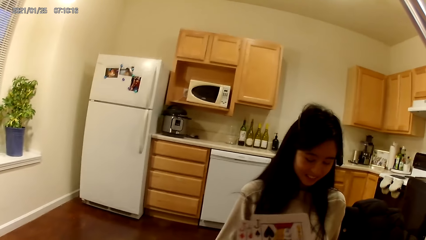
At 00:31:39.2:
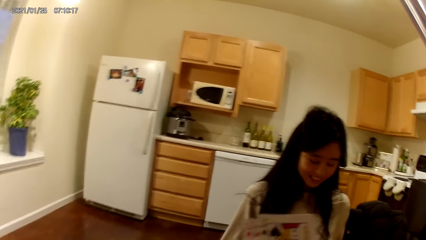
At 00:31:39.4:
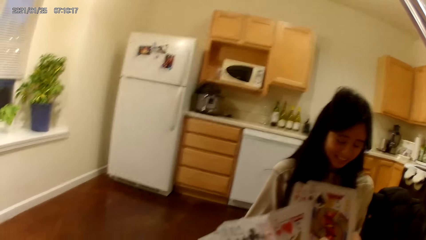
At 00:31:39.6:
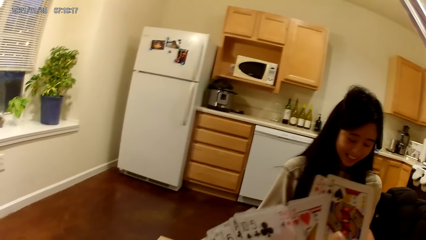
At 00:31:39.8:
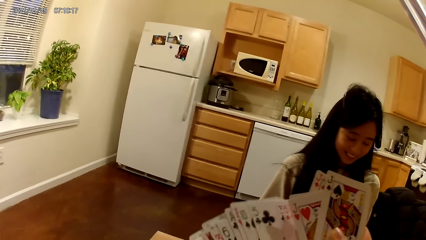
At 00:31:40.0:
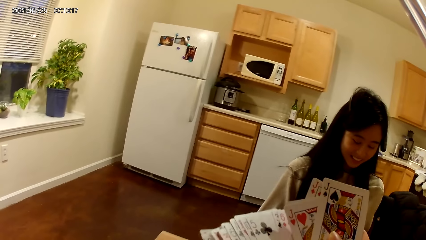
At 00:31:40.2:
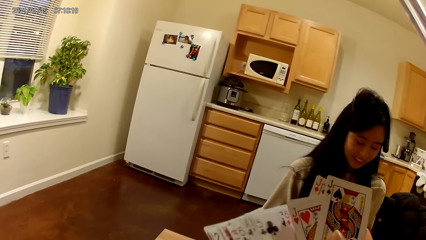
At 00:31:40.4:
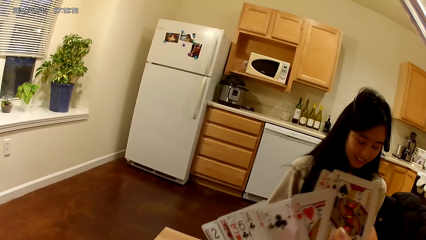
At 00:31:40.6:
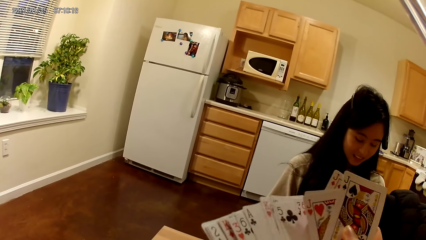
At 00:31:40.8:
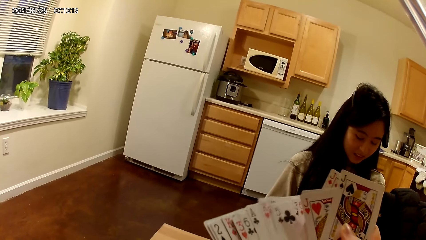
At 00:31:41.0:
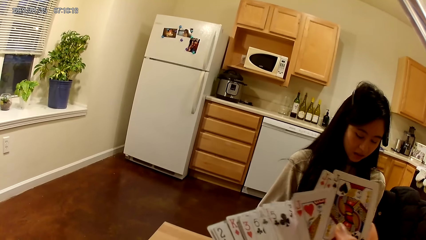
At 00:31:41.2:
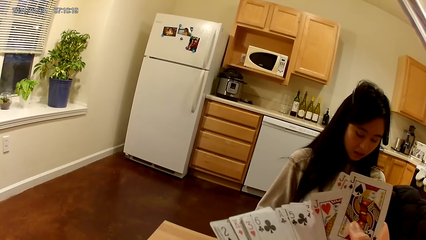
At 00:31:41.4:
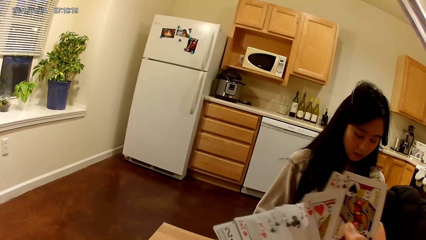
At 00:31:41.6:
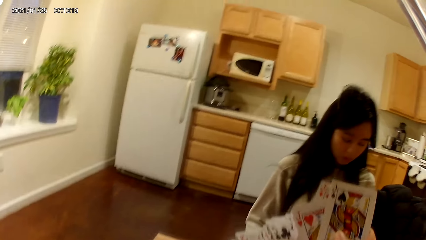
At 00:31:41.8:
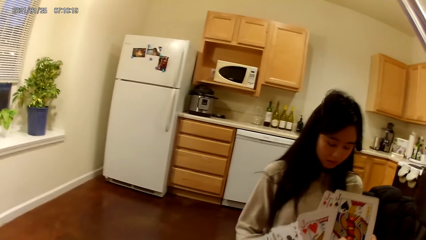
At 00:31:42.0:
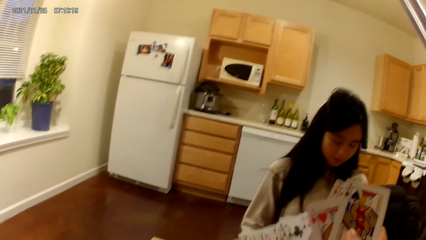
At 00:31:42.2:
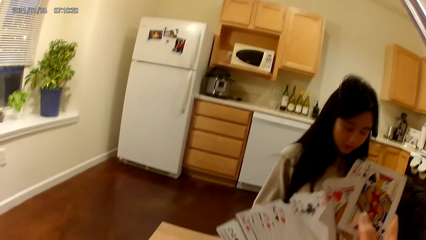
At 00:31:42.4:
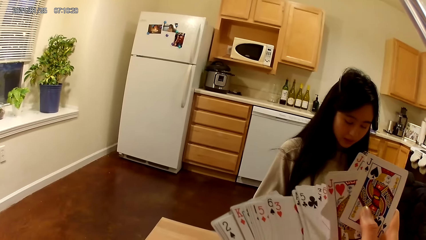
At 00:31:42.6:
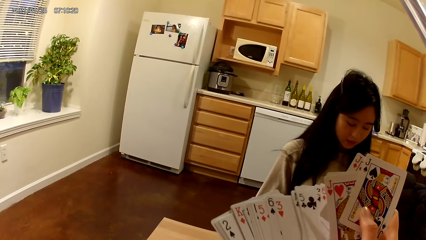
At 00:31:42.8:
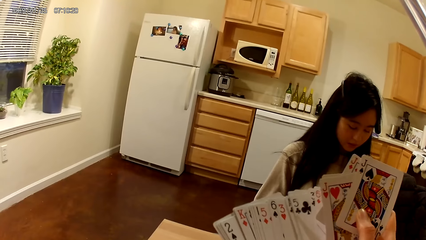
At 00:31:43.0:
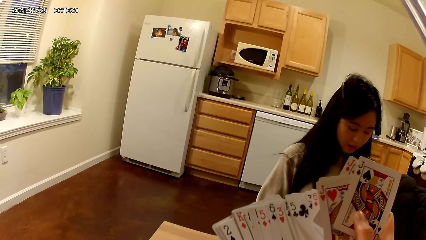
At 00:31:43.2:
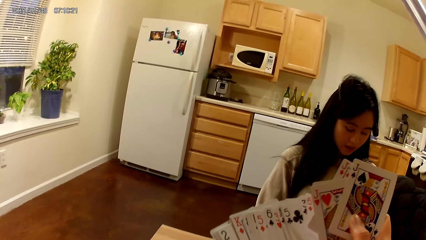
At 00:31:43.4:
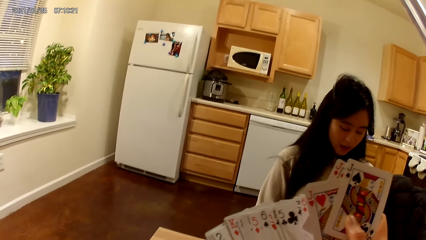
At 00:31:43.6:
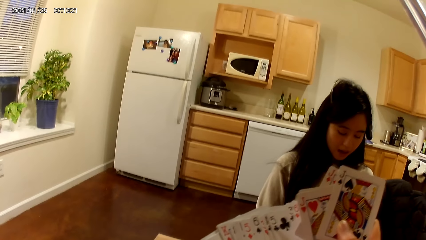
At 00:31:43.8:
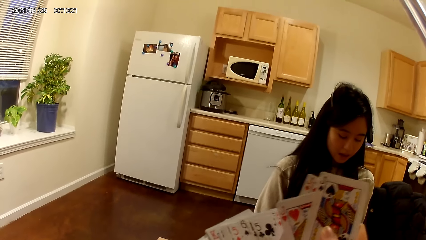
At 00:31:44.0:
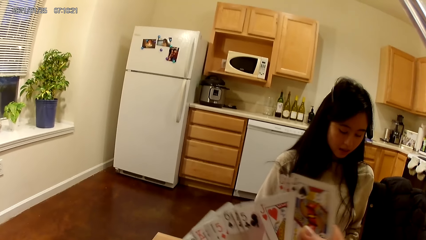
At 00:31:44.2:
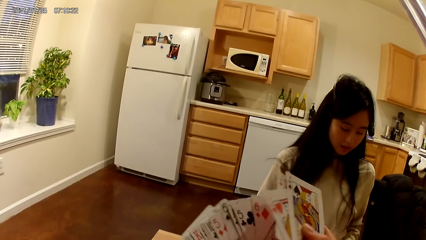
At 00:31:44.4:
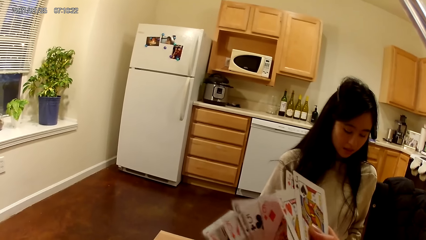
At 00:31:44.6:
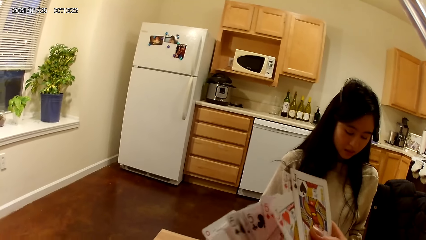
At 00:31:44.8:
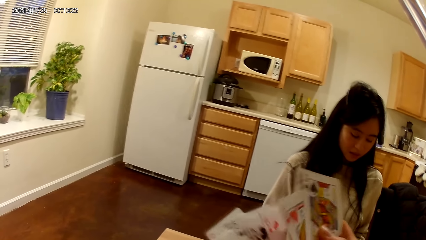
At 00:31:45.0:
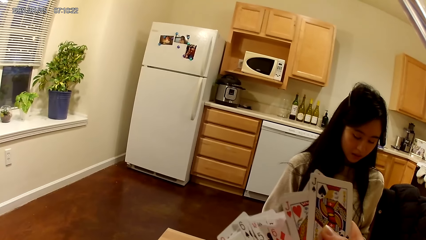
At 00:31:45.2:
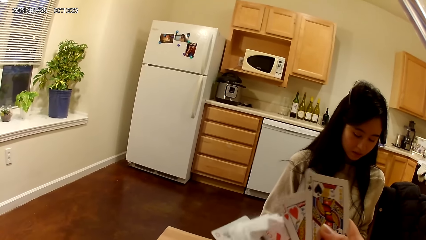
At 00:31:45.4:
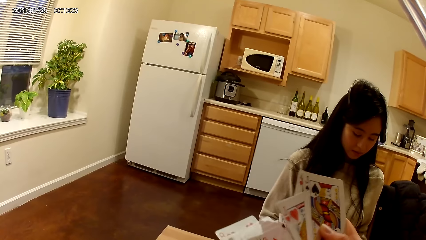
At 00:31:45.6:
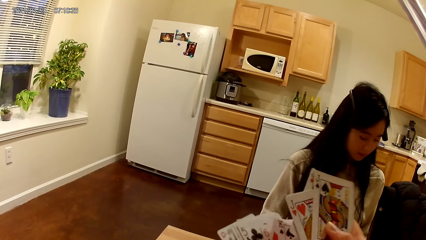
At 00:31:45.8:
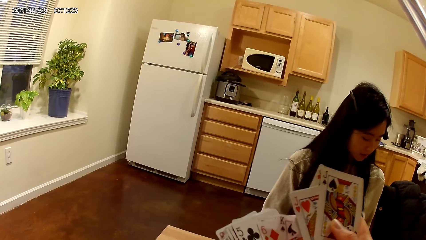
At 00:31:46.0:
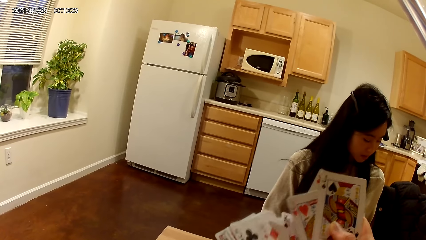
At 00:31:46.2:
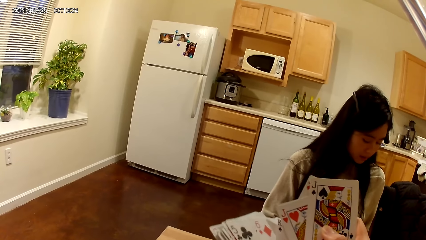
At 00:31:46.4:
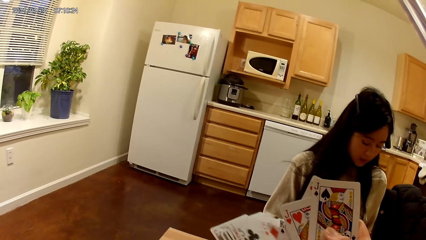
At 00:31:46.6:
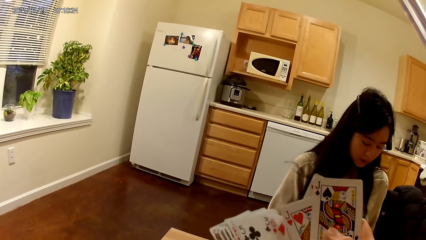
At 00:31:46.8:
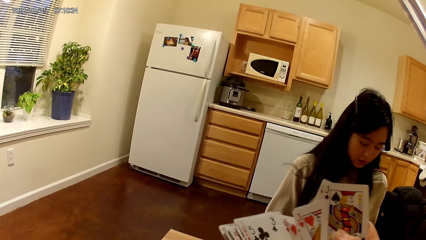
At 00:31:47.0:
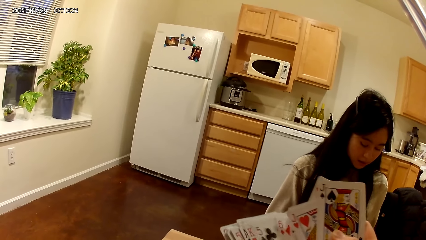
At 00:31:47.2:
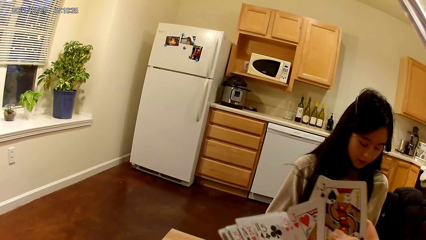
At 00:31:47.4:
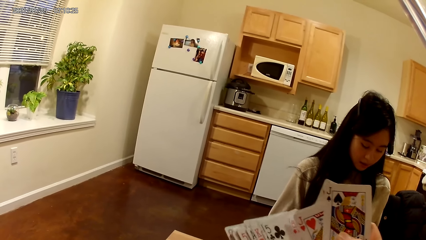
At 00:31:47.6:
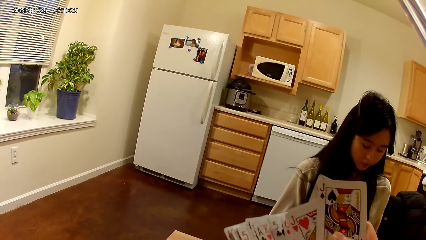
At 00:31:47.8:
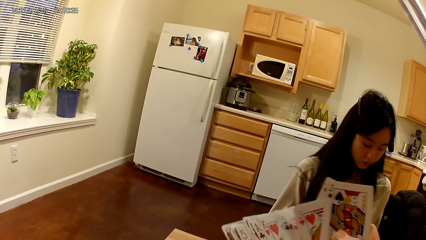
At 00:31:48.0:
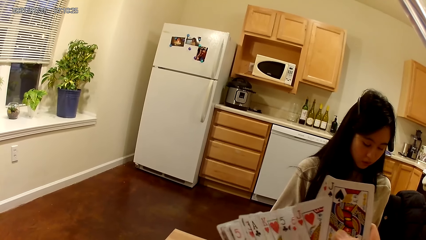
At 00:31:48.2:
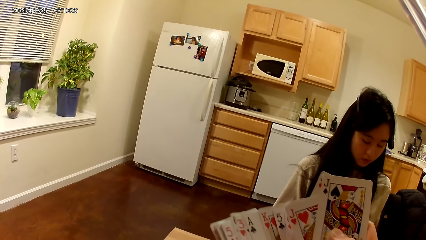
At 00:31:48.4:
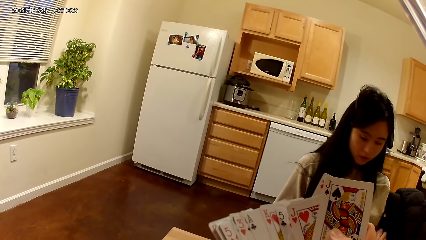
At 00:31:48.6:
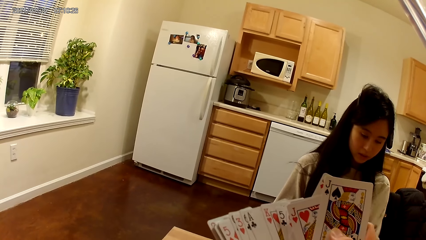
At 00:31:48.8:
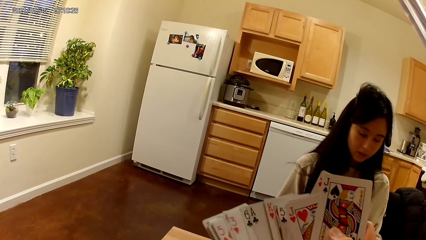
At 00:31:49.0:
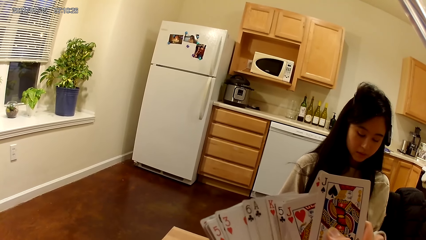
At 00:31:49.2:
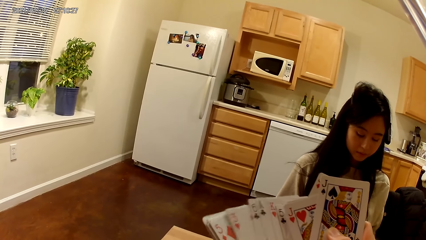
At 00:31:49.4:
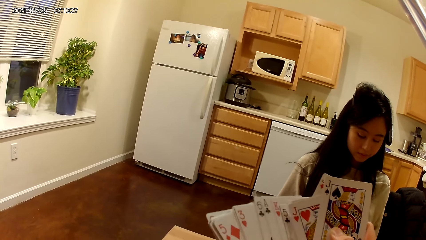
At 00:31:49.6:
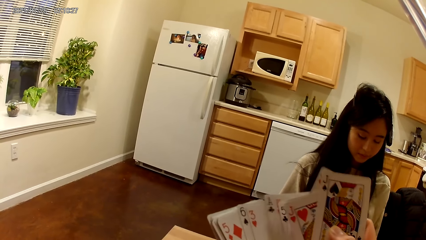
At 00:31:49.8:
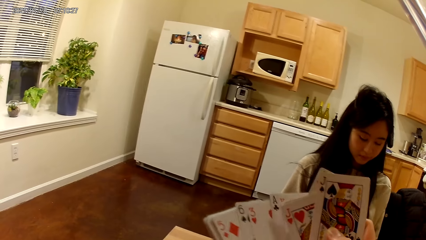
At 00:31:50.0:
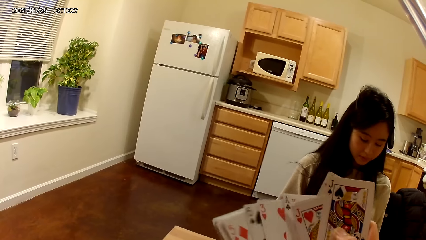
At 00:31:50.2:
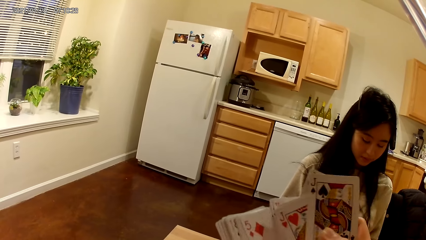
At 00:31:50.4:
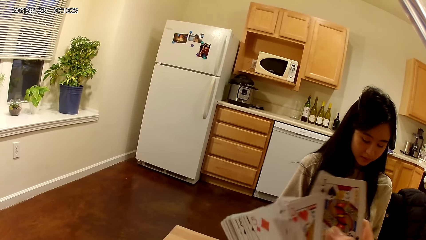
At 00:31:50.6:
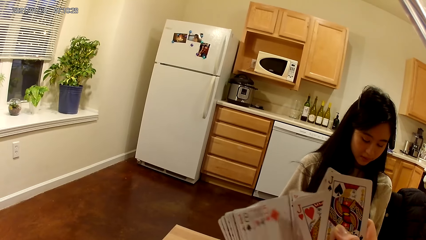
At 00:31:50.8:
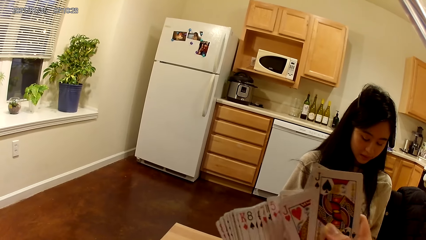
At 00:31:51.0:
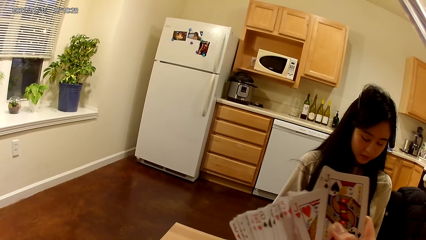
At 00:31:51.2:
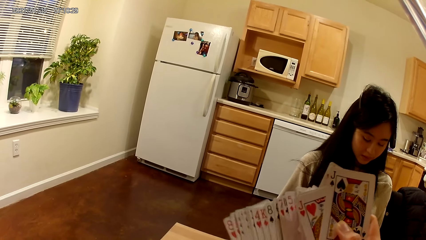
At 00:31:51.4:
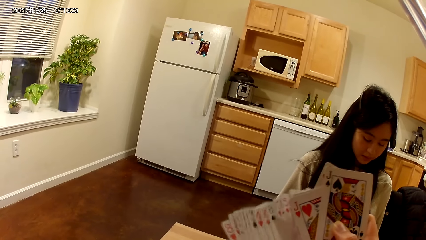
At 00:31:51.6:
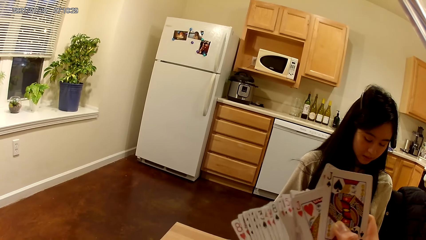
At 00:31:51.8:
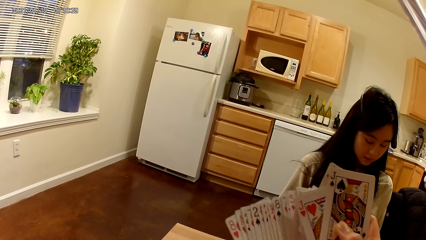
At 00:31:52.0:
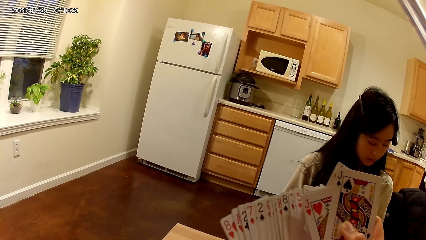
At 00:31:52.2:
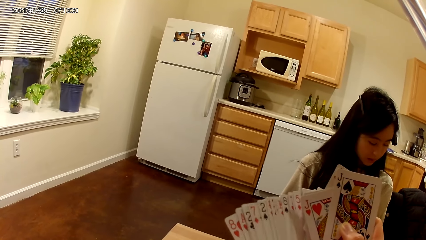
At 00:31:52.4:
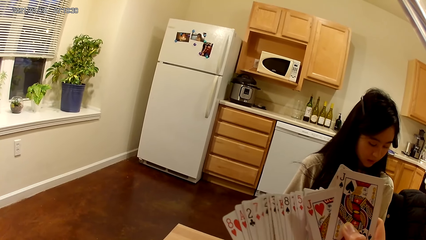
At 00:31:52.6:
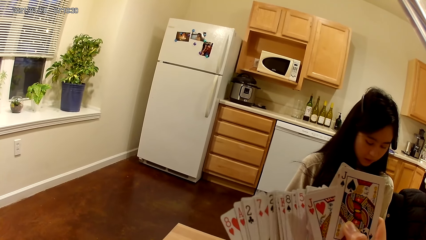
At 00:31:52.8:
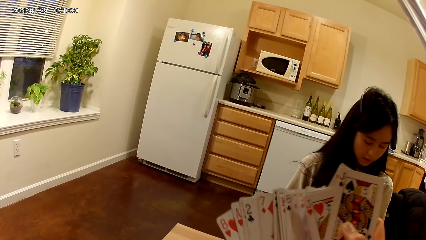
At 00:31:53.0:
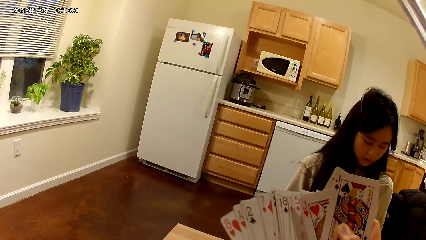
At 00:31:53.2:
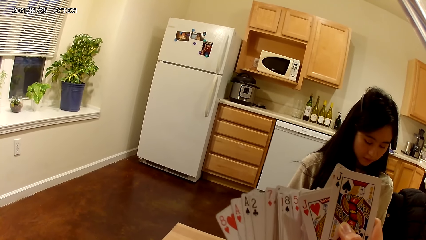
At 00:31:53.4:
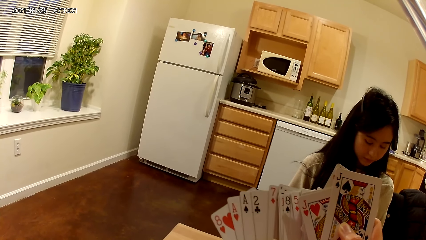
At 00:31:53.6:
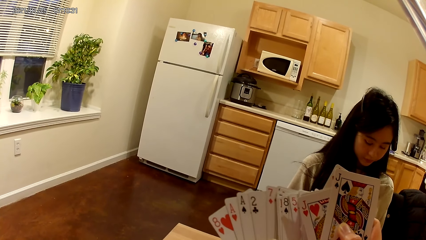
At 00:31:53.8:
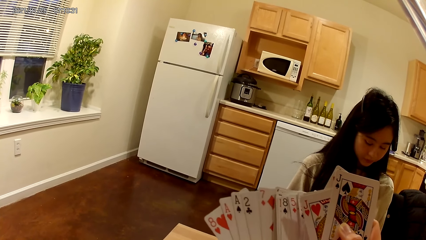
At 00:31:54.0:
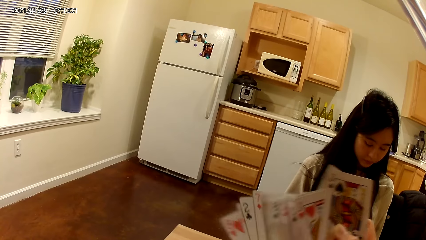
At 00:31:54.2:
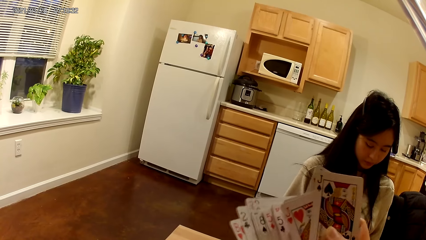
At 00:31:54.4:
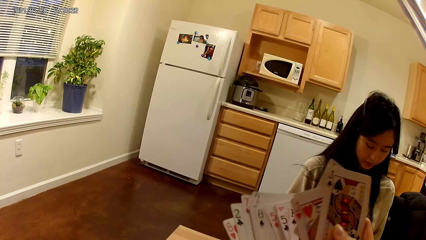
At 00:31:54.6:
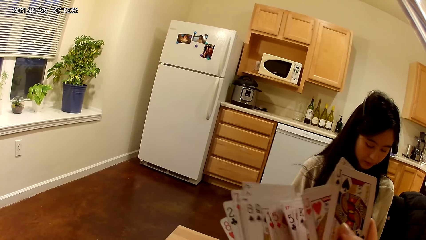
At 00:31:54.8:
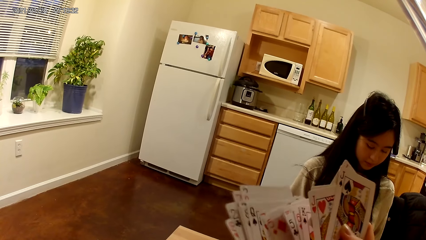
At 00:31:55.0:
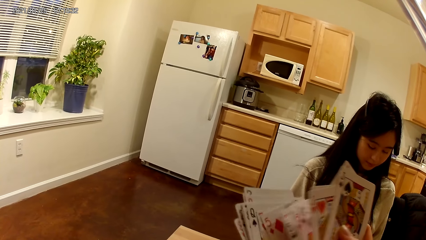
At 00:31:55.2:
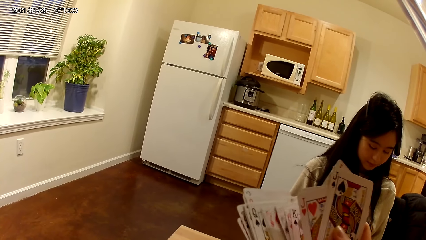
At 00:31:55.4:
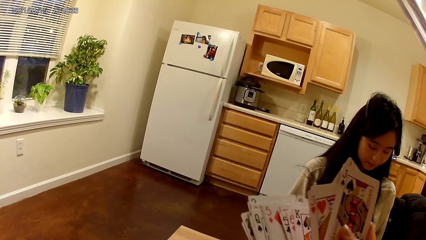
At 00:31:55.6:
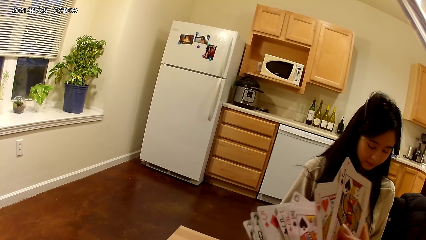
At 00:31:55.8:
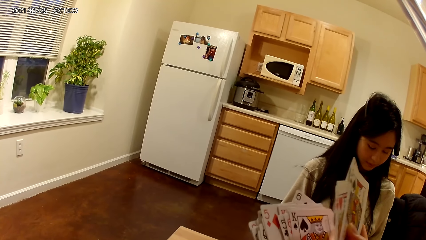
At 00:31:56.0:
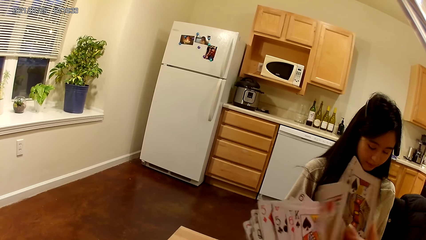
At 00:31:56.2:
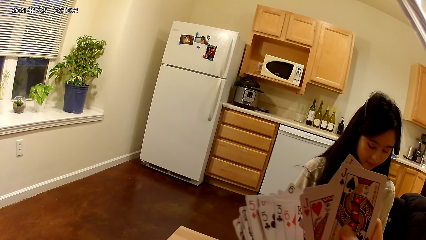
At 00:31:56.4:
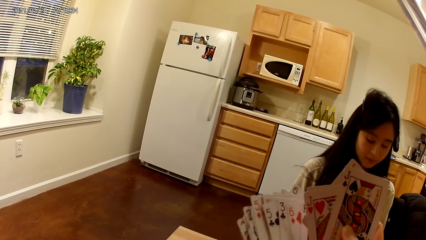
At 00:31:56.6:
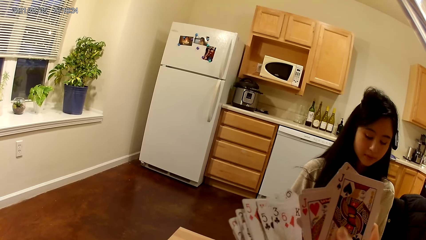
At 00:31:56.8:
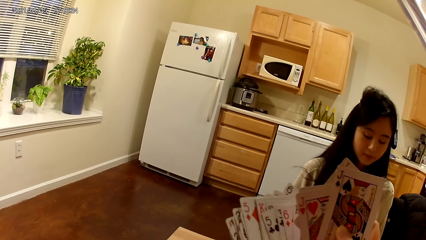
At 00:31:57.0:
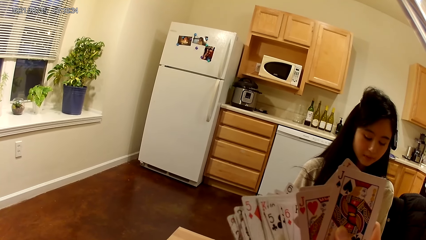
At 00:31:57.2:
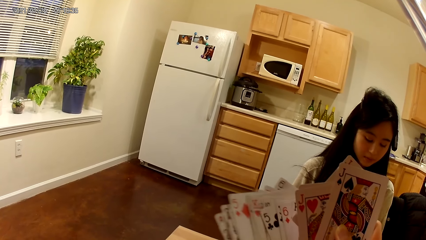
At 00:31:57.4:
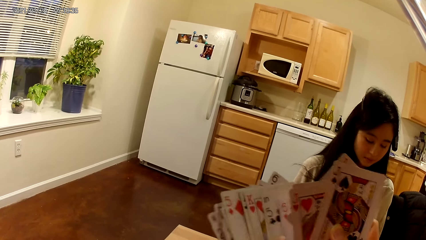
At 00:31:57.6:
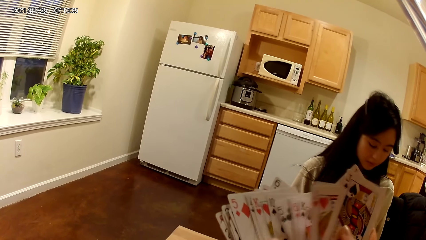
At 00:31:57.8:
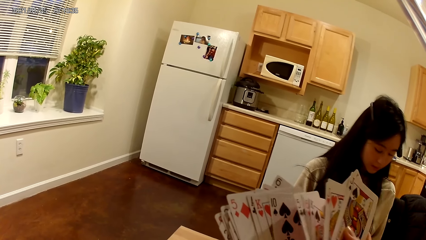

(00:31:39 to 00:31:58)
A woman places a card on the dining table with her left hand.
